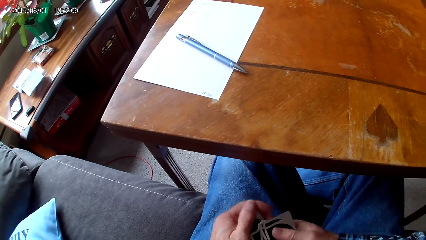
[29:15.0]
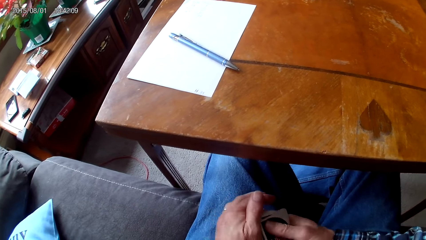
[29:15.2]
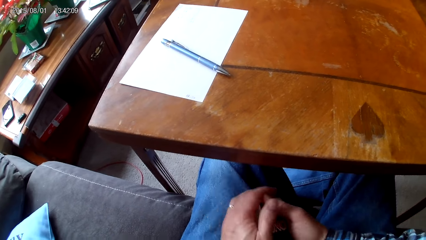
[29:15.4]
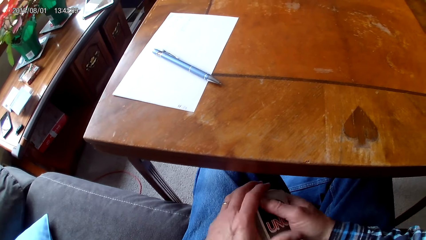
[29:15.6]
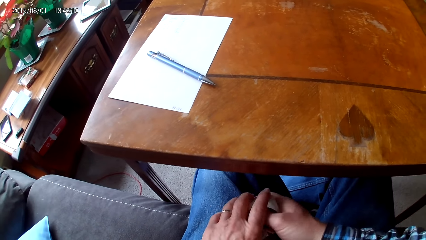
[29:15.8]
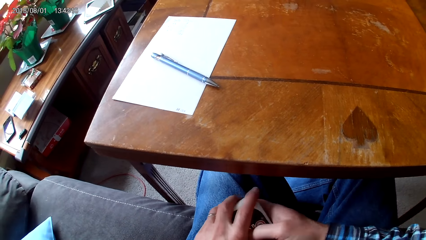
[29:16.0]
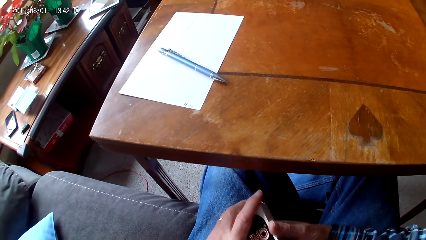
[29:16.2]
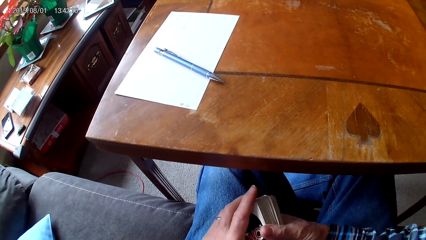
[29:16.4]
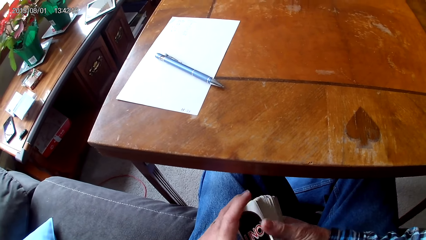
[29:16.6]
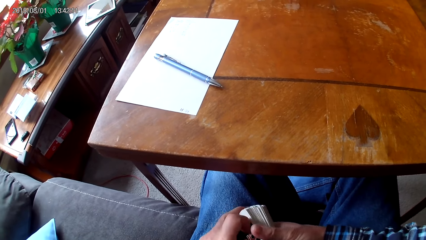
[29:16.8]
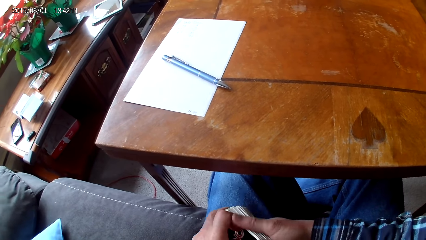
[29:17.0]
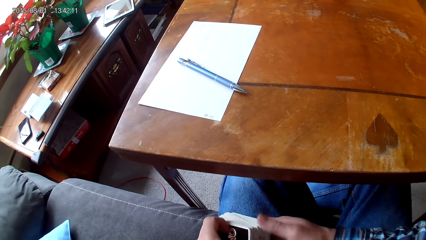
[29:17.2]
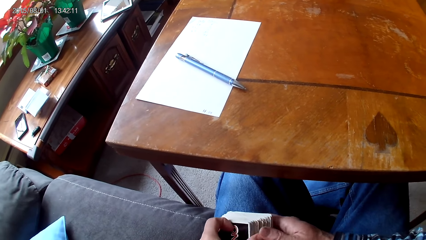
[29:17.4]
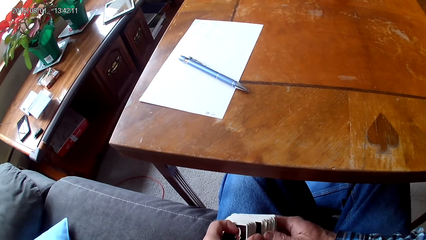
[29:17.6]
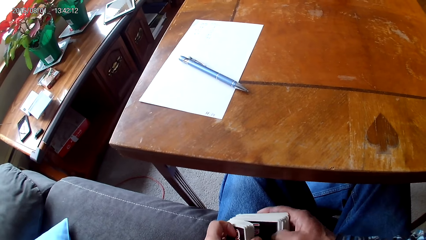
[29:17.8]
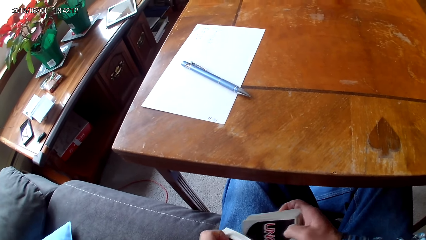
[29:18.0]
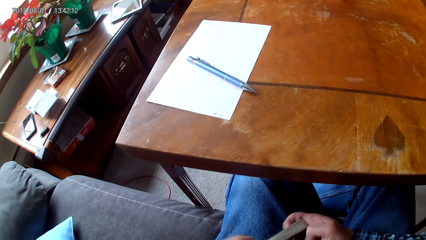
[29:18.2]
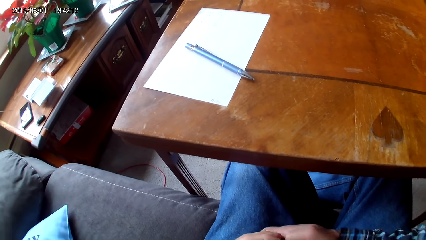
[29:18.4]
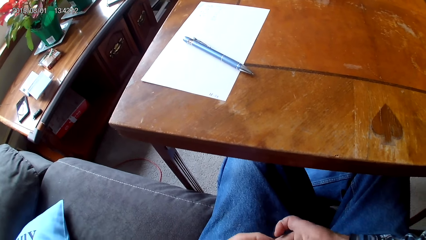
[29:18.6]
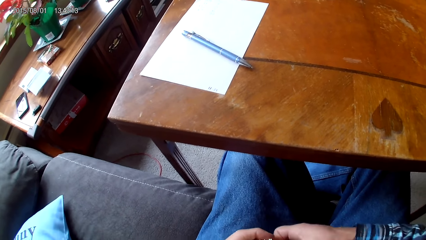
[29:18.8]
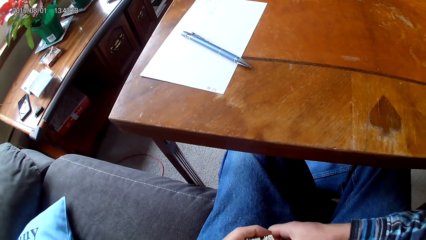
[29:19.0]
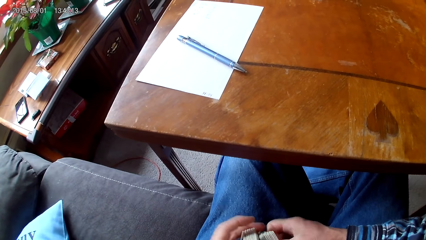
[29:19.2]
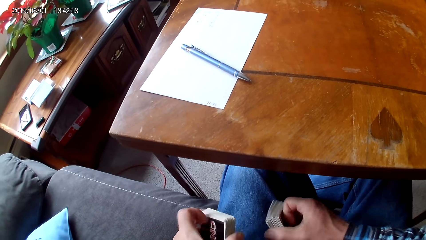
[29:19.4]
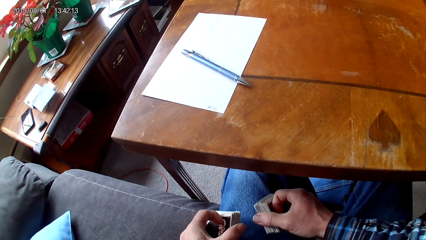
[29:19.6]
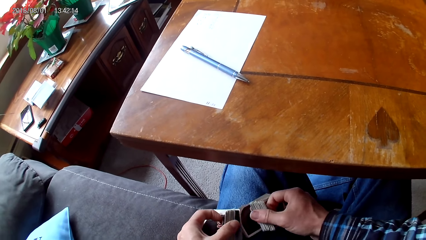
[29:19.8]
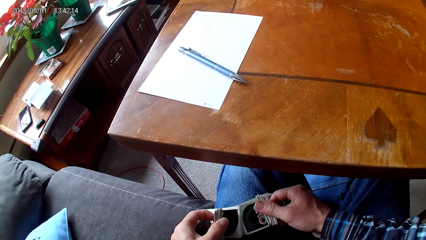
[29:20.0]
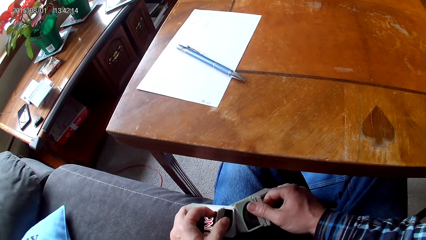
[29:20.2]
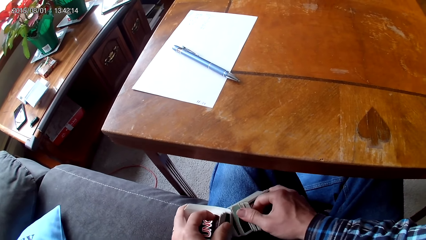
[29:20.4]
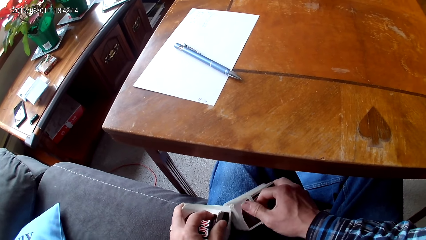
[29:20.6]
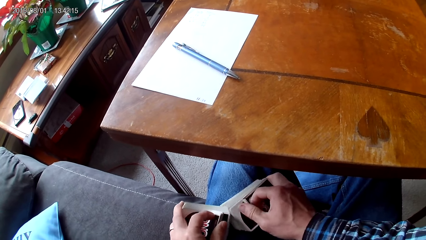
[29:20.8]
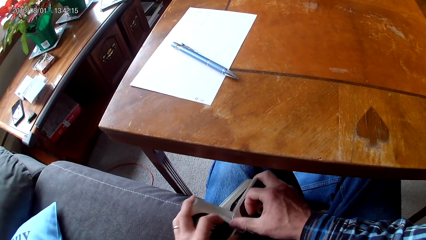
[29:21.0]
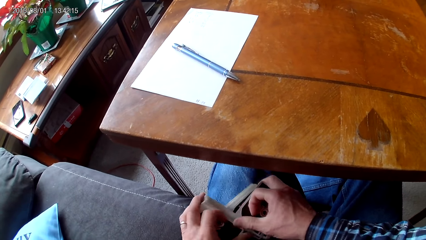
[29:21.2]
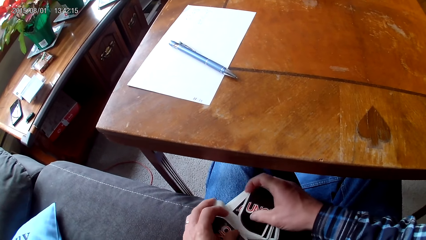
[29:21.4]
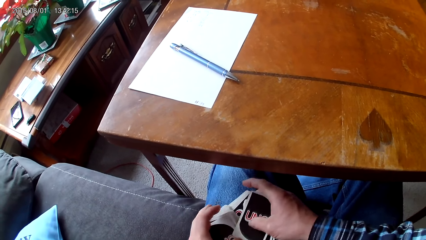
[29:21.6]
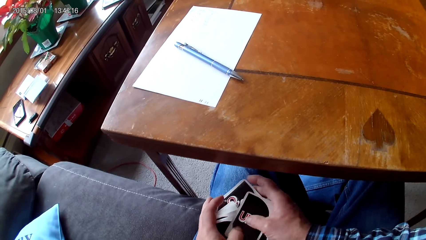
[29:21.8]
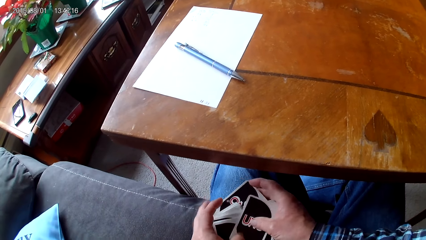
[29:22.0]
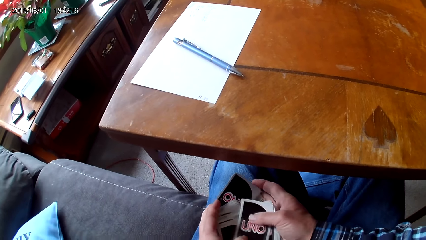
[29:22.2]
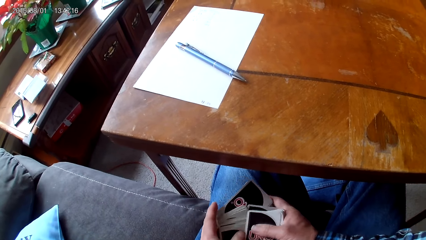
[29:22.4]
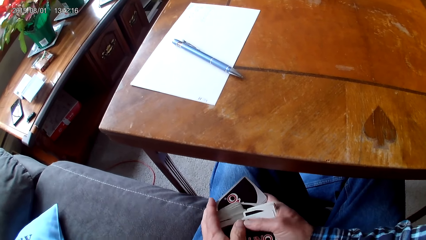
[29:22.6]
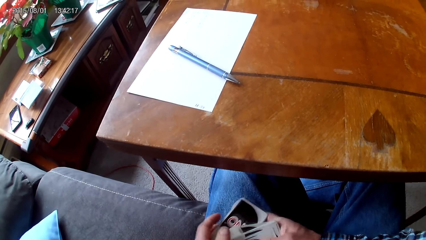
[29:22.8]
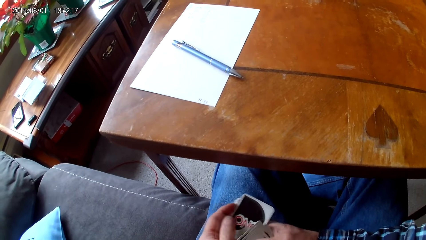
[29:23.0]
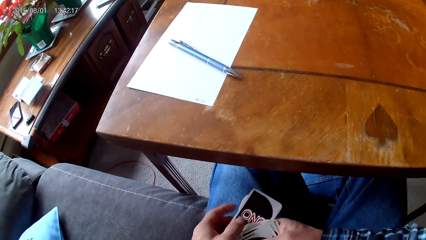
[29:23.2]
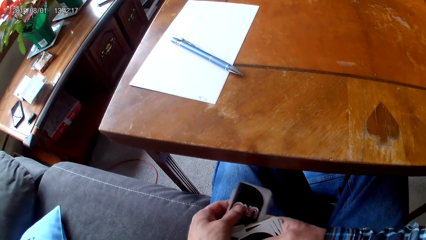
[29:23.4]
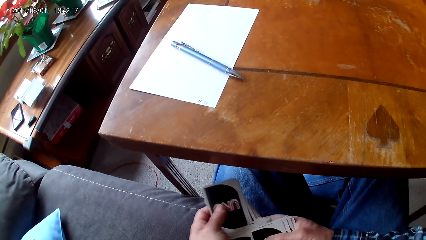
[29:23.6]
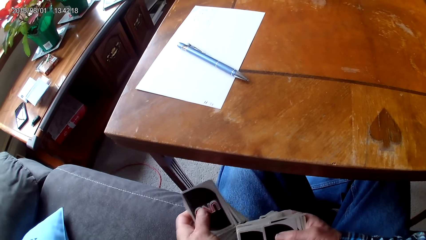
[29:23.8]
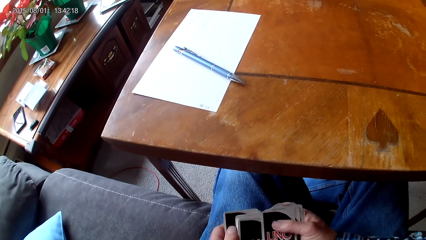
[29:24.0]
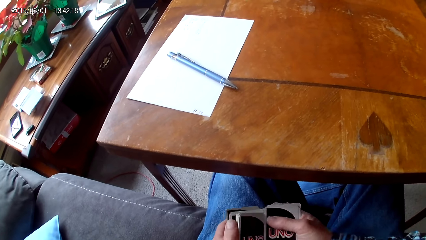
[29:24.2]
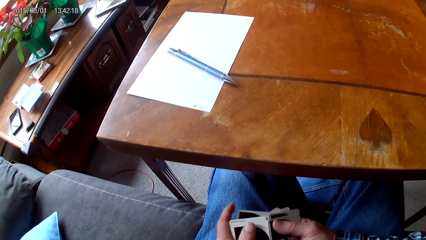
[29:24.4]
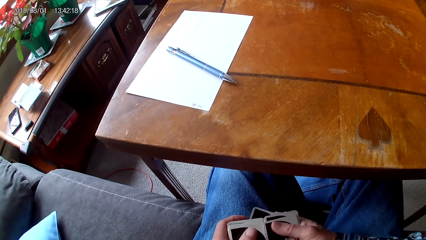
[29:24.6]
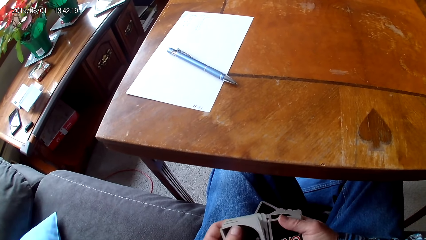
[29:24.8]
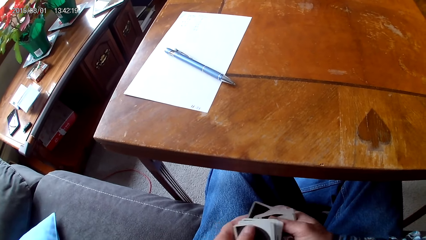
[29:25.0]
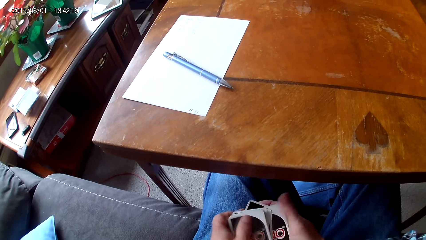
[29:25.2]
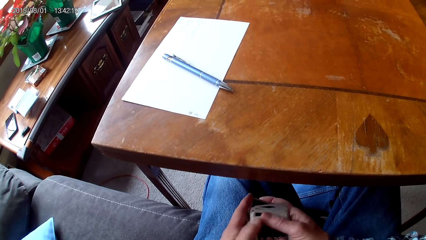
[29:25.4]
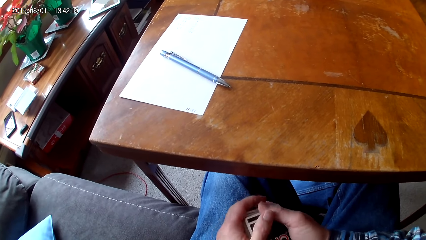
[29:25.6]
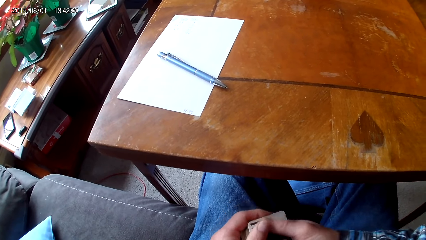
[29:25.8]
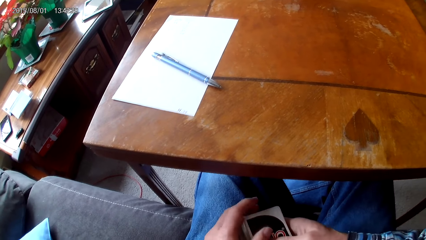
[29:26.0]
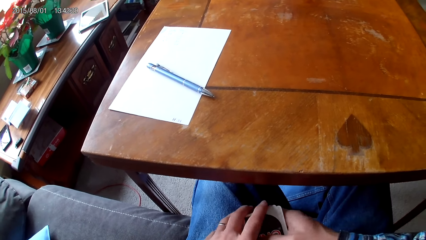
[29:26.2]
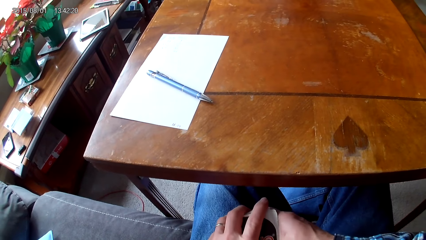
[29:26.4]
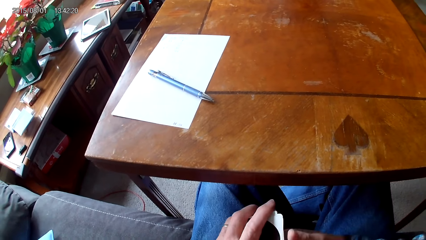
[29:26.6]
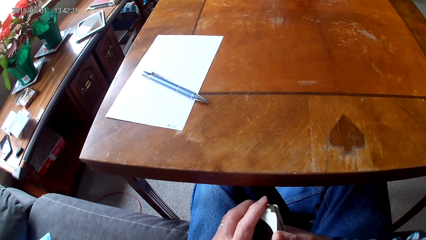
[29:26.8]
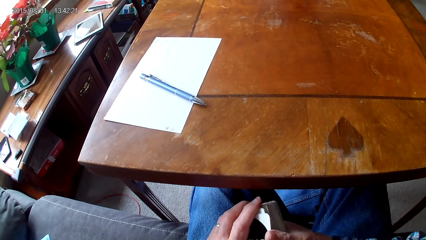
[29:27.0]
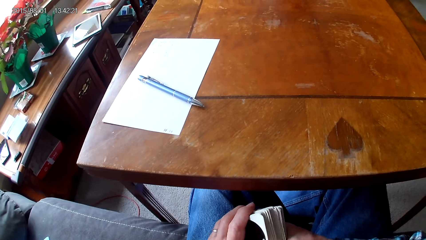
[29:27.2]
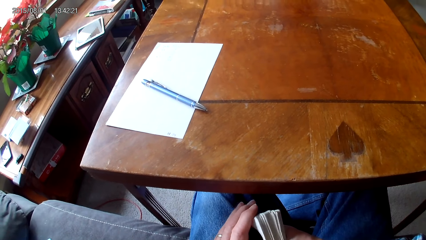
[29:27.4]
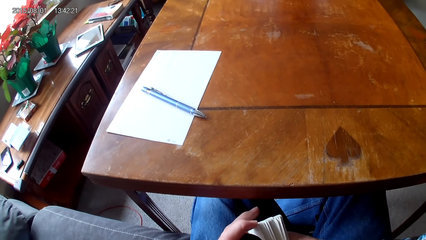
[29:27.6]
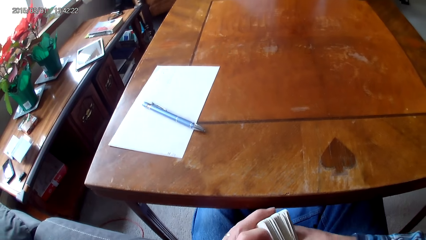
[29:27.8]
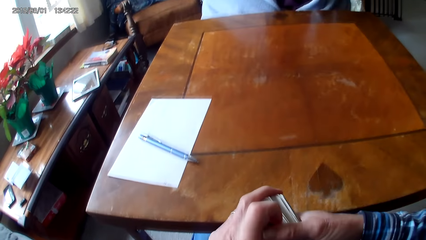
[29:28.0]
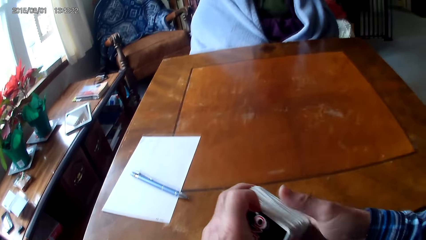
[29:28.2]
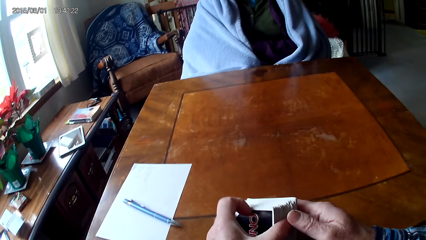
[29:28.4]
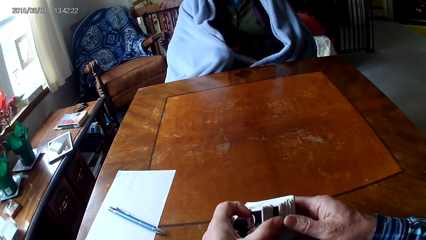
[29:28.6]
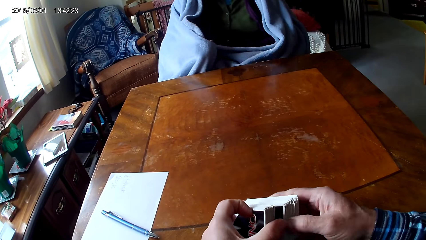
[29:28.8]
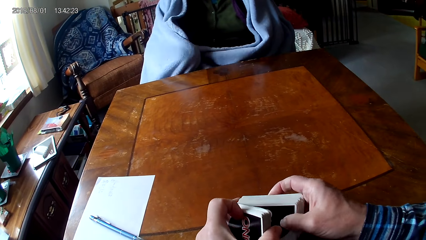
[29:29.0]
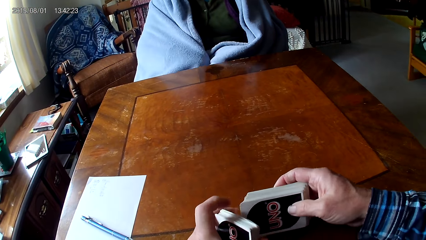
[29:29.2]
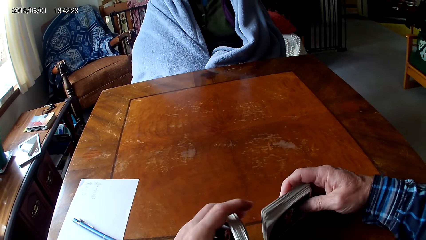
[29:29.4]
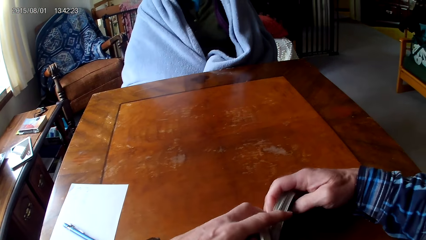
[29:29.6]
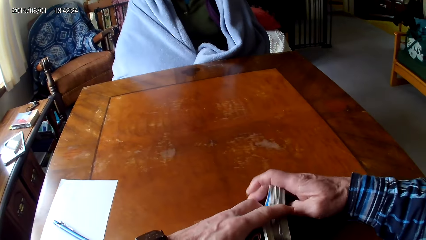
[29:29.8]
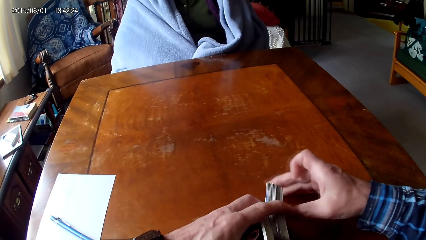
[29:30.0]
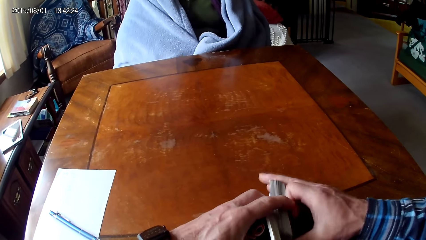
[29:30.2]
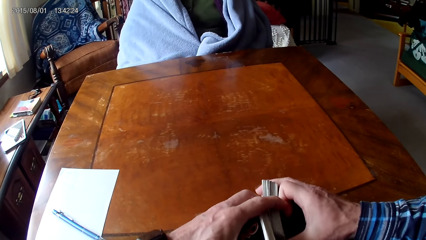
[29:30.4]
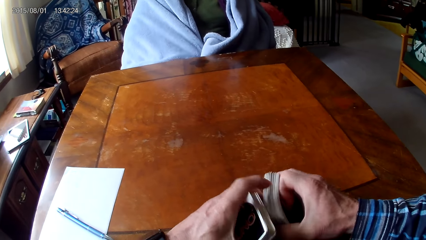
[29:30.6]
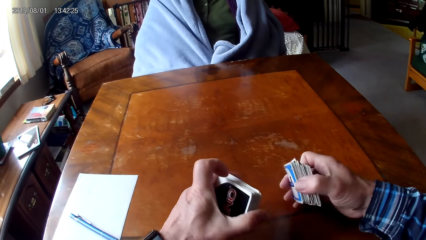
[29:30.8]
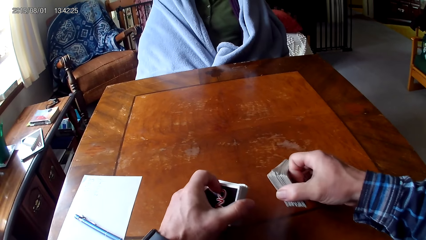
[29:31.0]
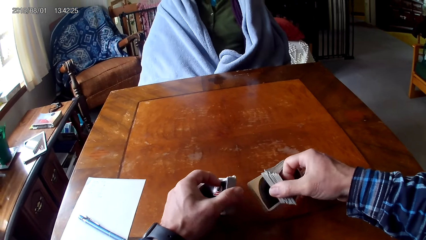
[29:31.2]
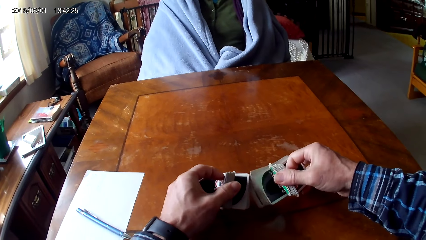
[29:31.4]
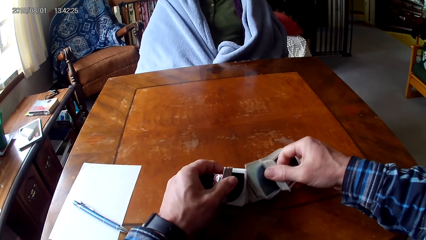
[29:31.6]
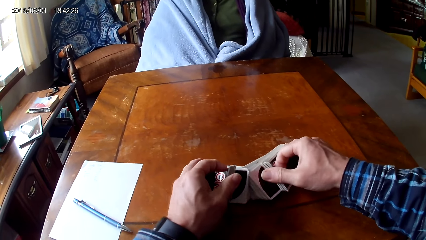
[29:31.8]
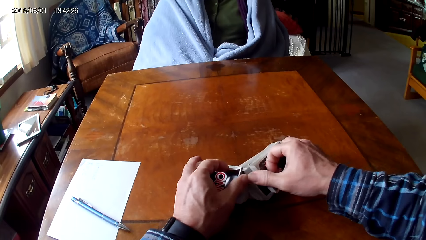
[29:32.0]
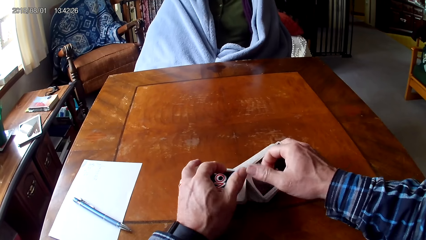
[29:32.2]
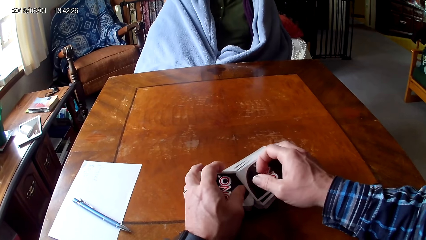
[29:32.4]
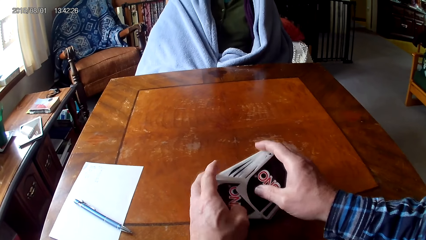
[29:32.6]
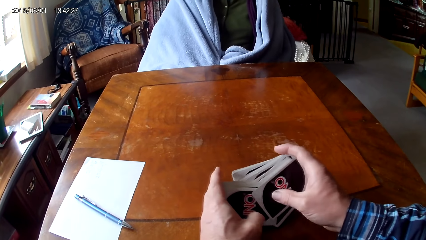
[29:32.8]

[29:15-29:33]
The camera wearer separates cards with hands. He sorts the cards on his lap with hands. He puts the cards together. He separates the cards with hands. He sorts the cards on a table with hands.
